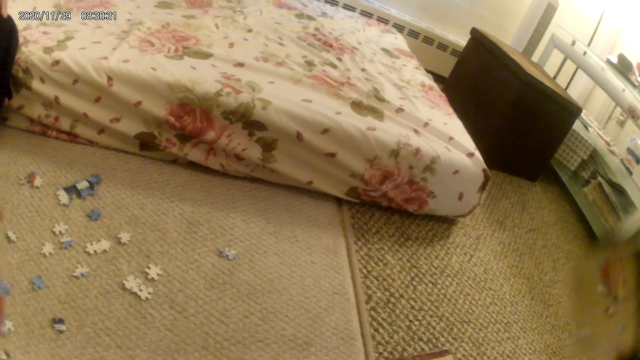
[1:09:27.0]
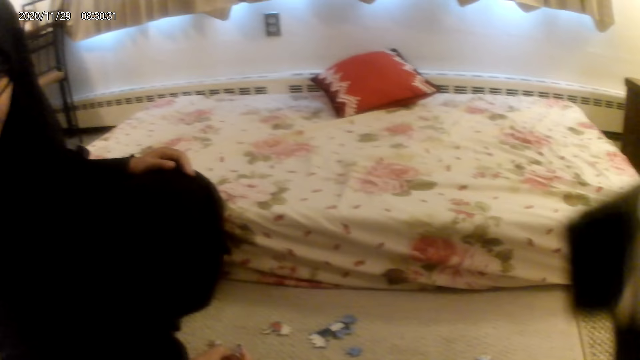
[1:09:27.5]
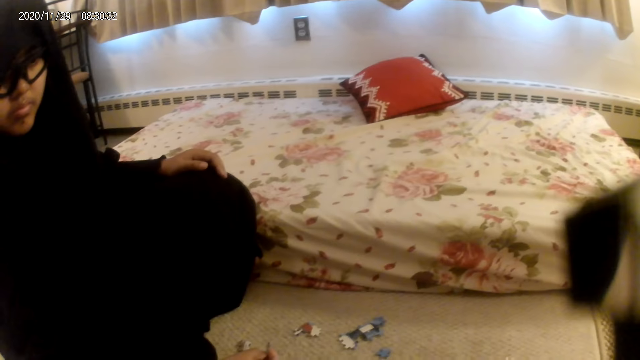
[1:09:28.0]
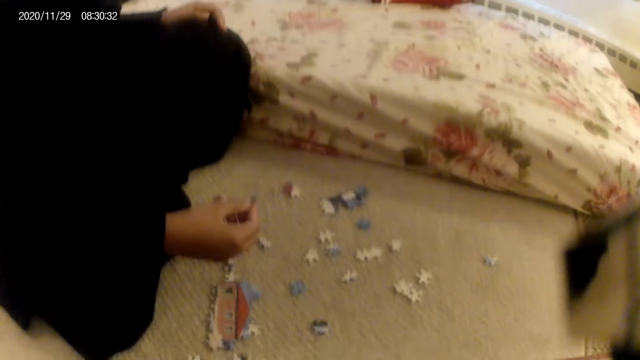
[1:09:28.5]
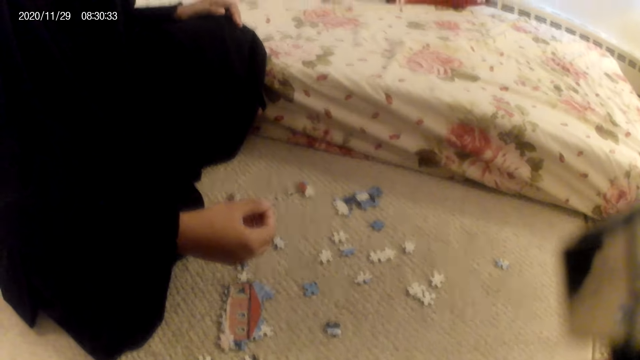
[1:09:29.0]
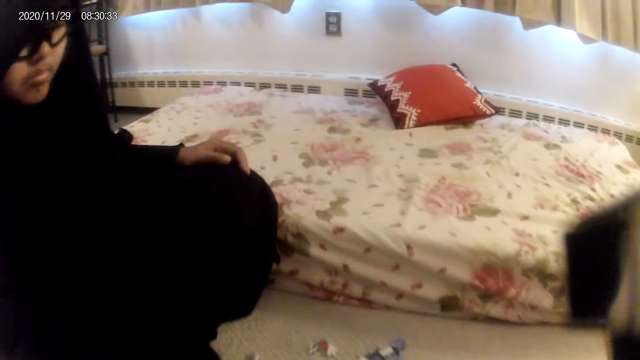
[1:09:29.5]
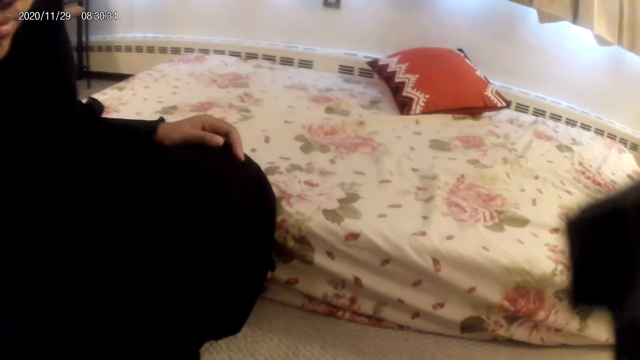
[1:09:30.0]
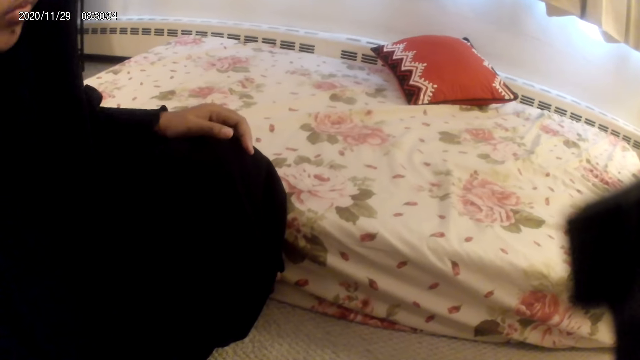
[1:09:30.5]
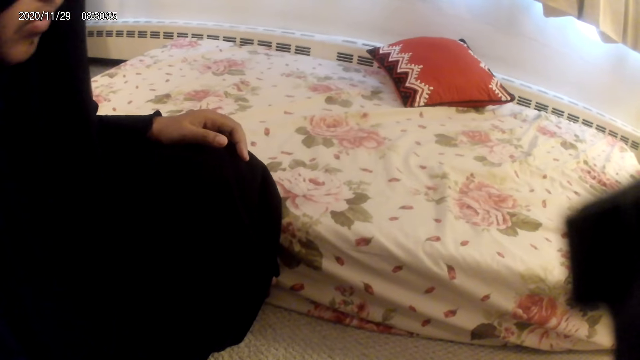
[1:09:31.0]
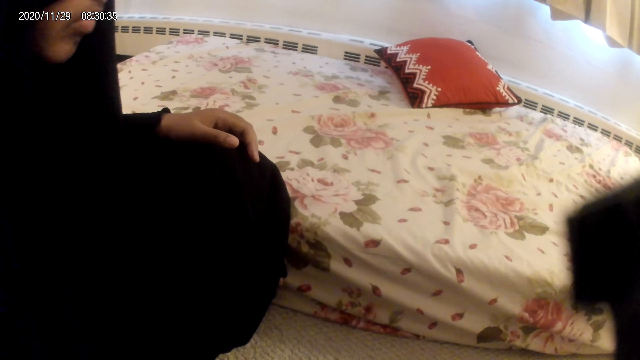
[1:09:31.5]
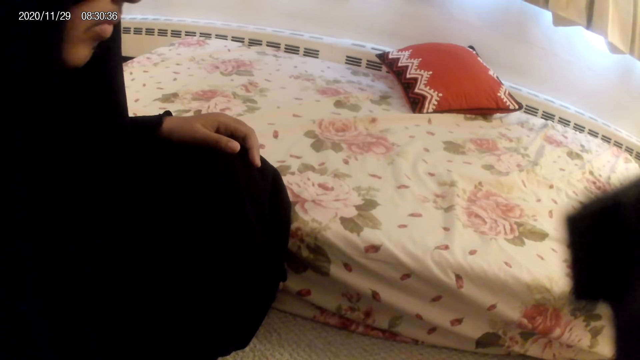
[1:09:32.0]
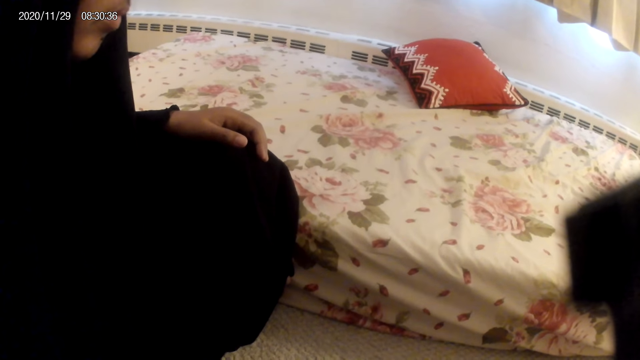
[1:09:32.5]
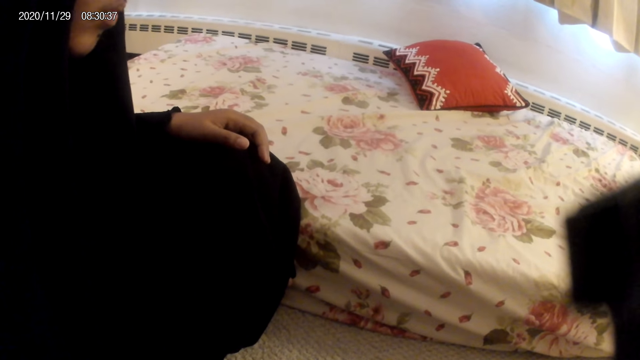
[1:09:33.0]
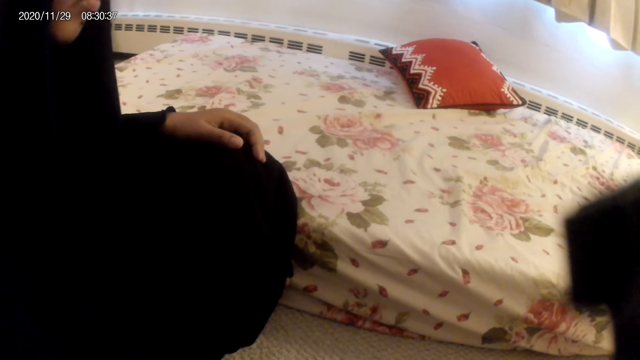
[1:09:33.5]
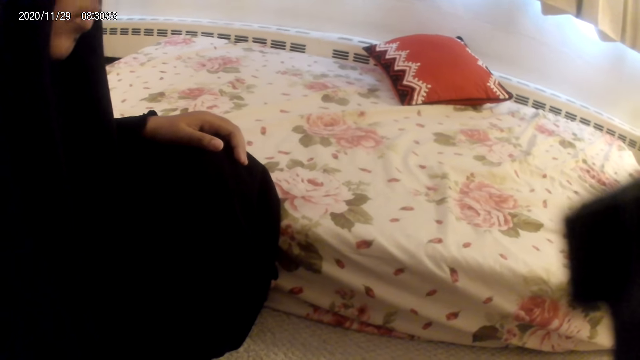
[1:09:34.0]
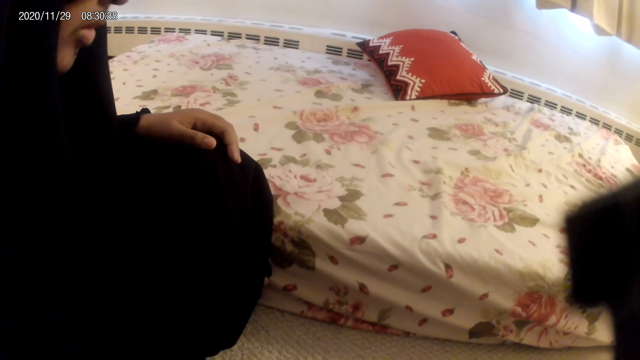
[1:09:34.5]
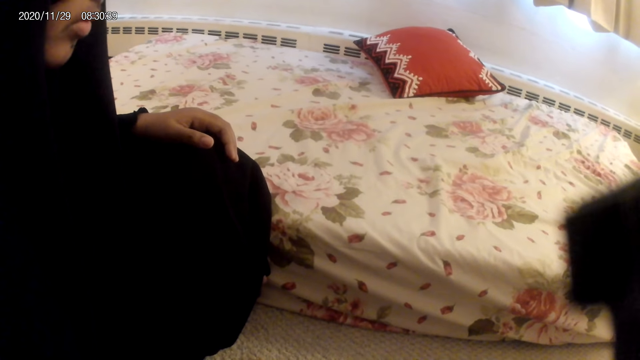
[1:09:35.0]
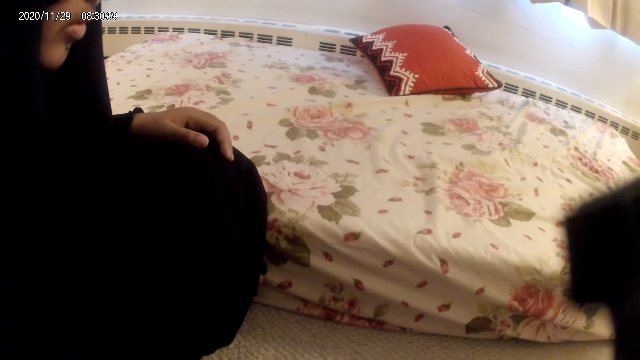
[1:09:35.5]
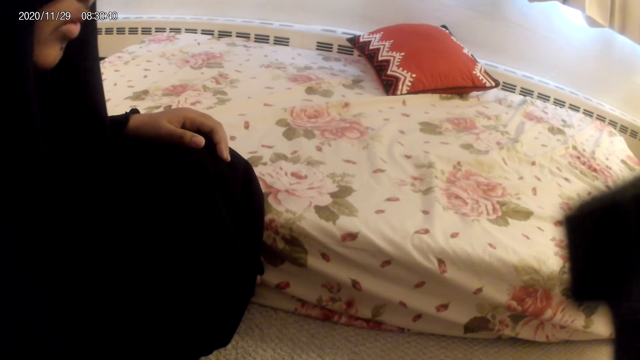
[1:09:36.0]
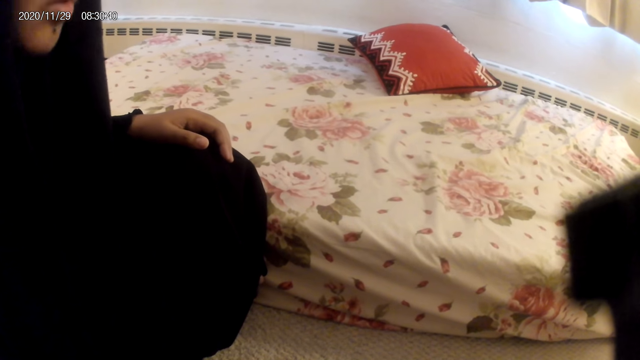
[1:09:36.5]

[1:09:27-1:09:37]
A lady holds a puzzle piece.

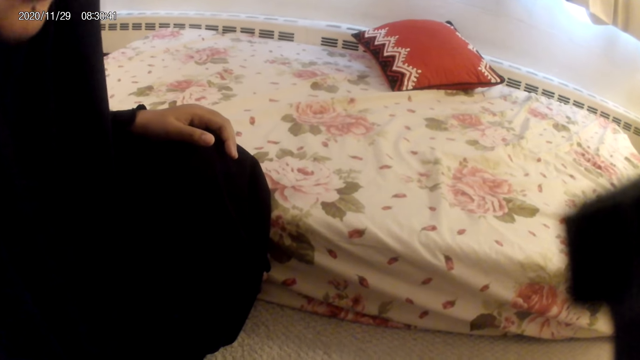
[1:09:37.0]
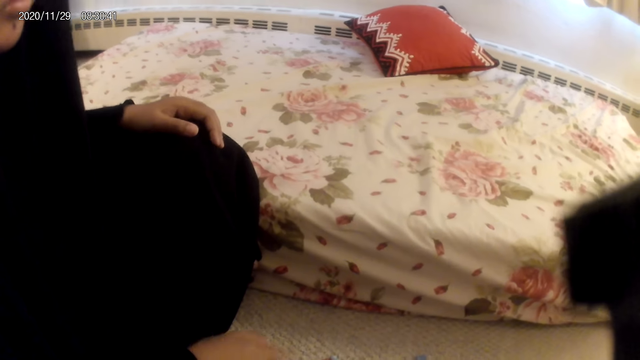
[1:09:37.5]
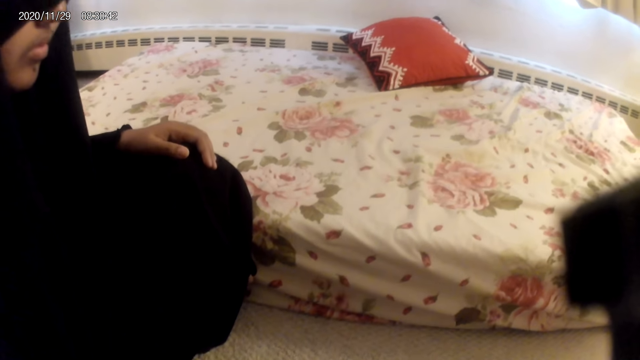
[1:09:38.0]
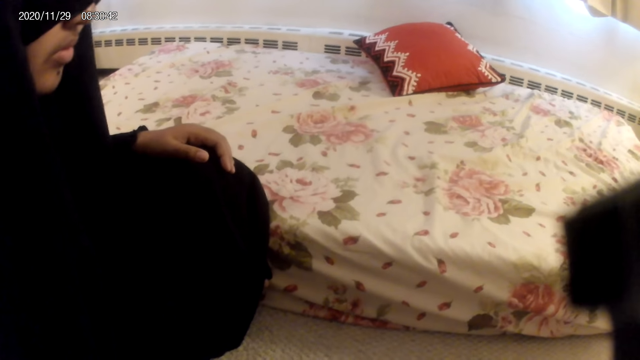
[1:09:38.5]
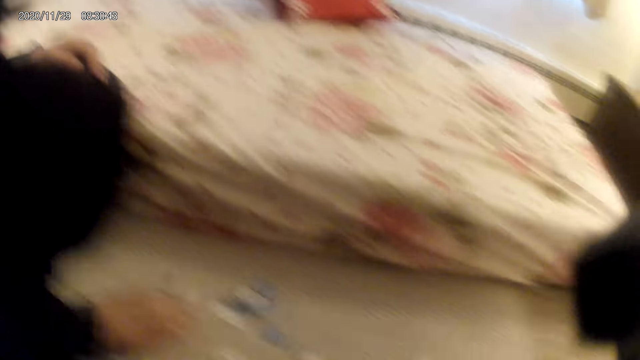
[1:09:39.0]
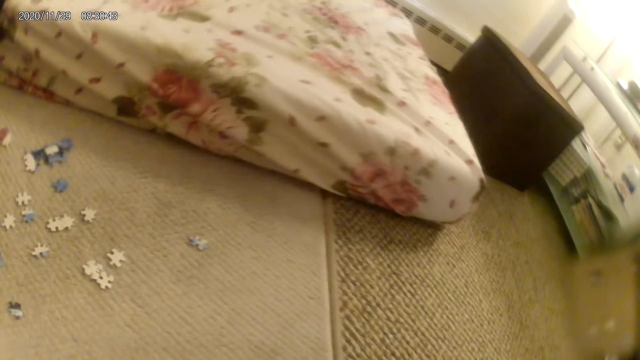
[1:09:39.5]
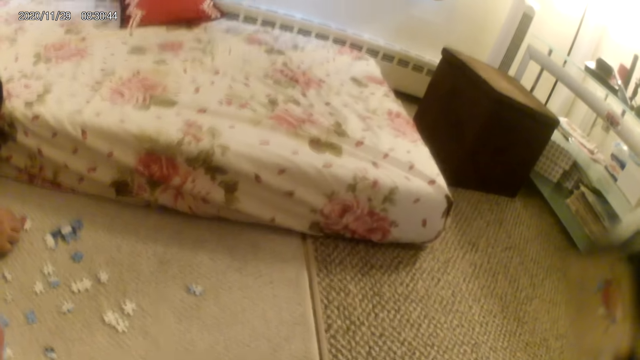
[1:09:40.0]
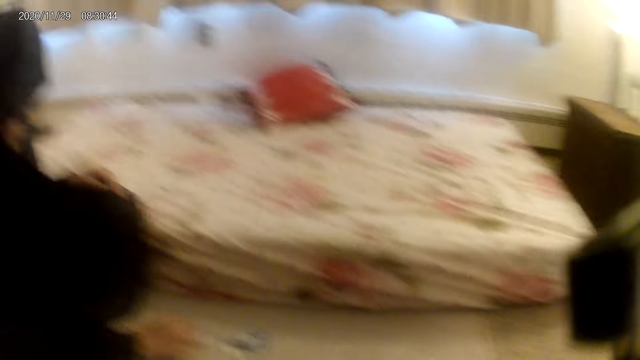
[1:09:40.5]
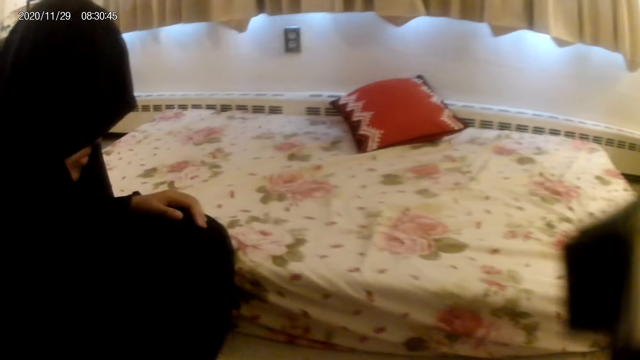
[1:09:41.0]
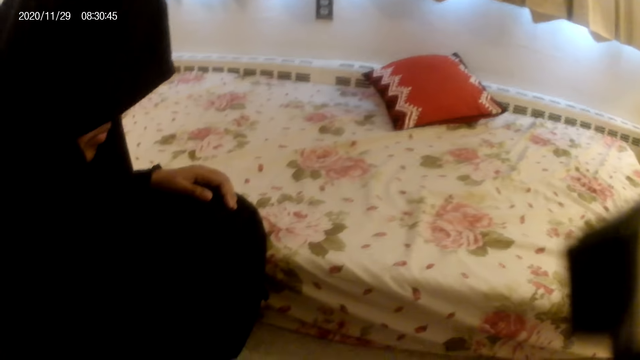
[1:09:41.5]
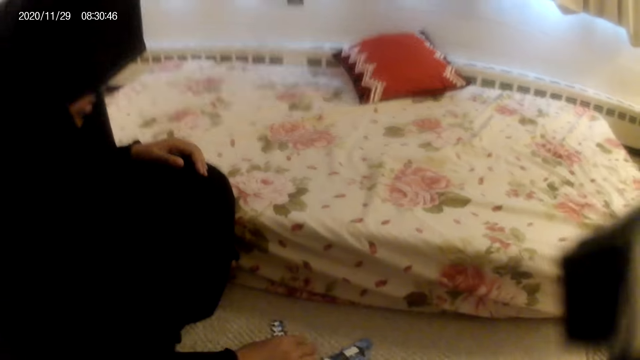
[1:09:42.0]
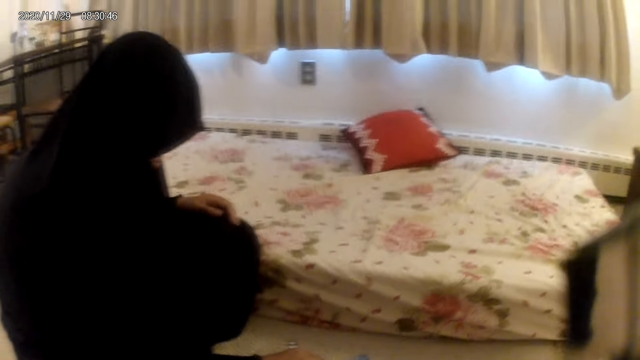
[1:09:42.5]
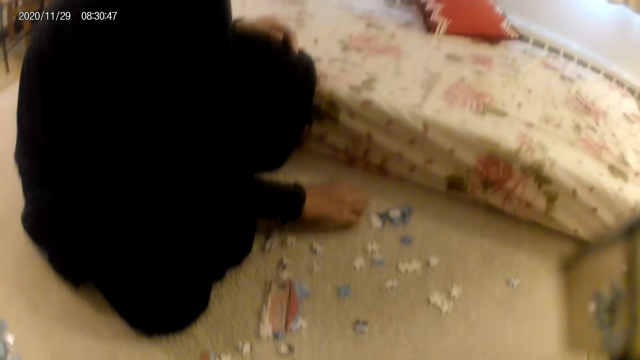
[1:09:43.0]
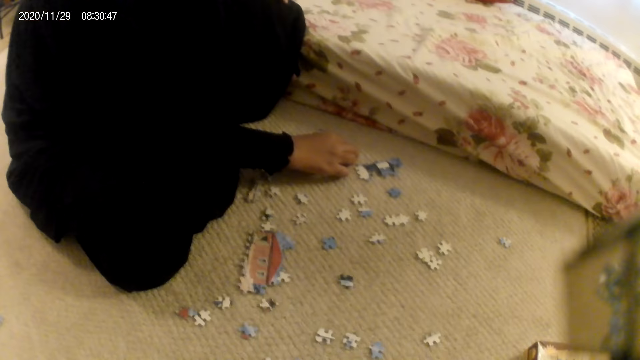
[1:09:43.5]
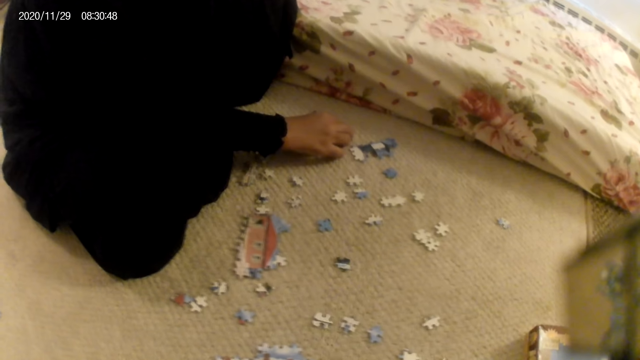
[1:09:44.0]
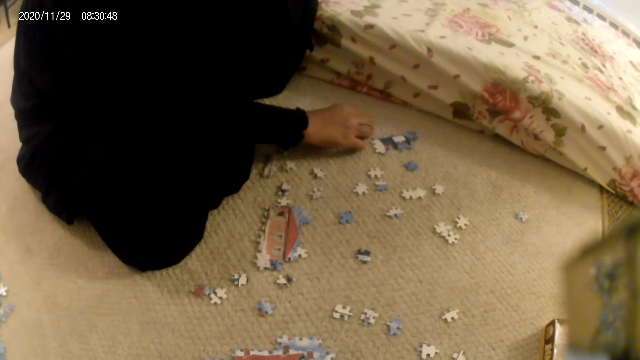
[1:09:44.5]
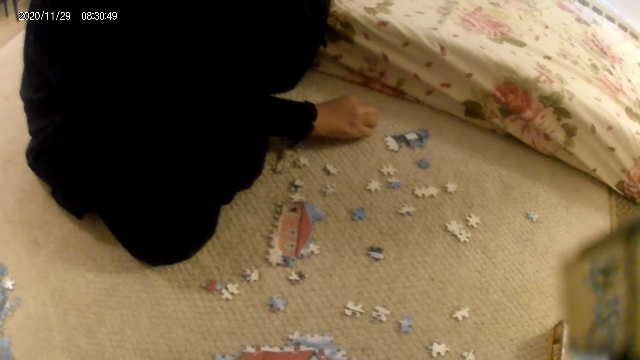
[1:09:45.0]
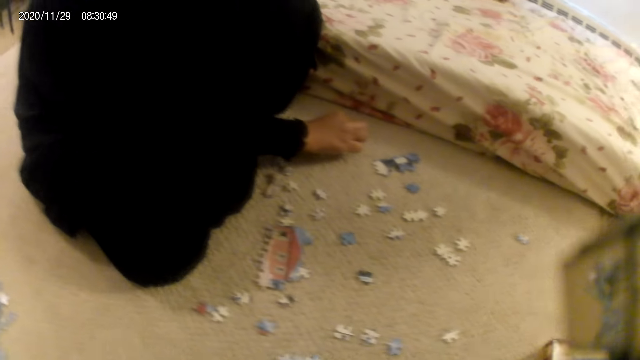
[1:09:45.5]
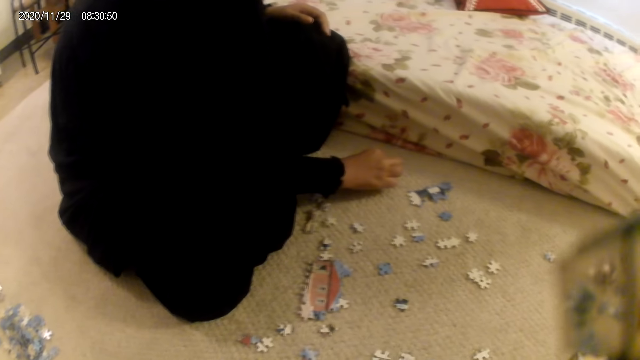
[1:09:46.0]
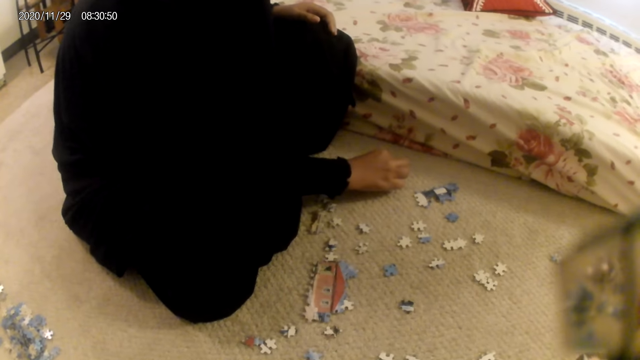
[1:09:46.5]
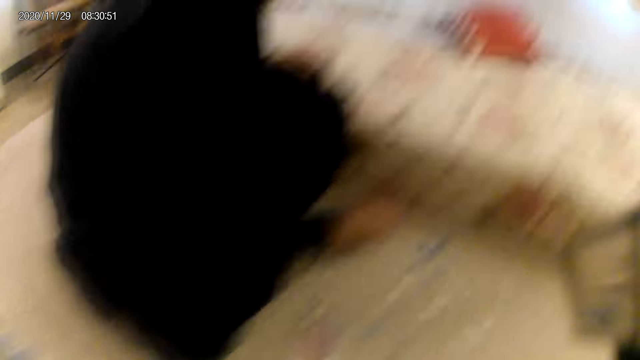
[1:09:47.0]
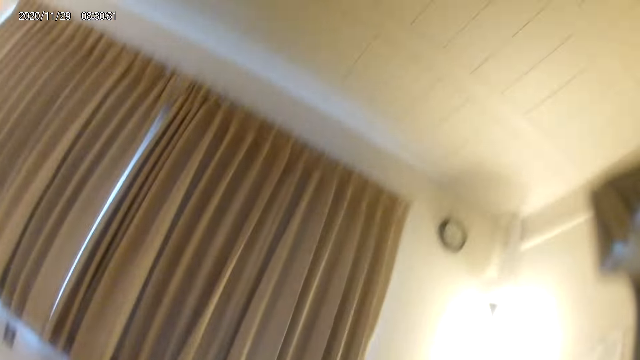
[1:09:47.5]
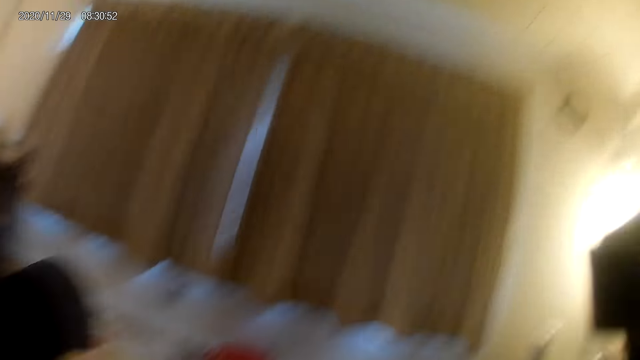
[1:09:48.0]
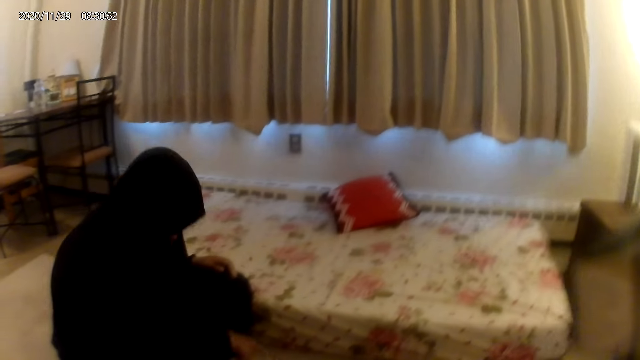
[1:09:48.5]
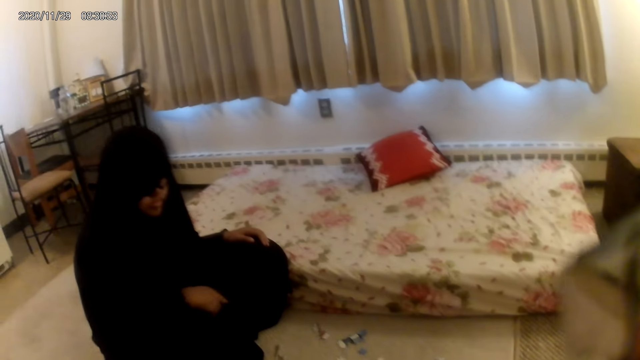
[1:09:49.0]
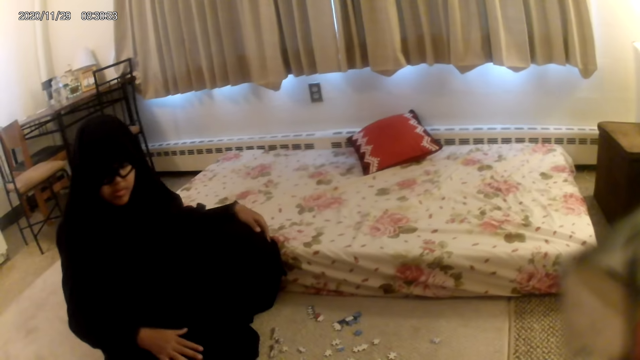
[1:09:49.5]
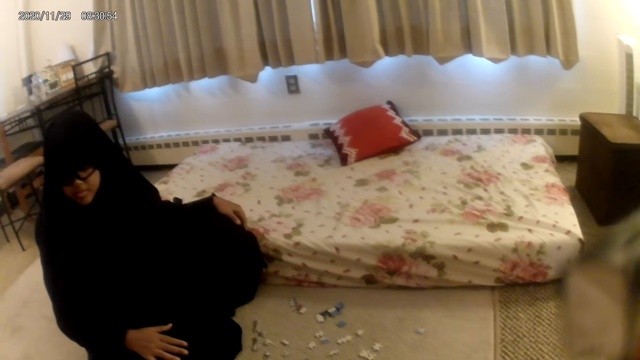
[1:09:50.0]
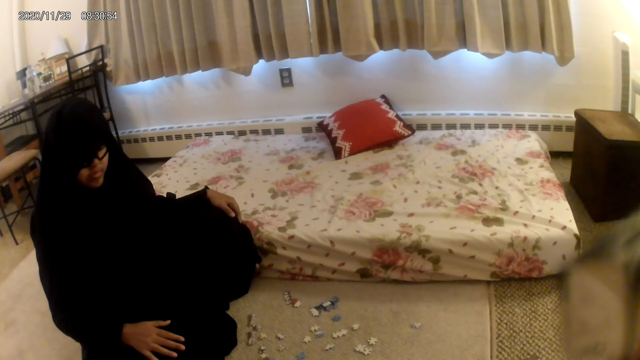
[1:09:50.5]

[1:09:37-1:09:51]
A lady fits the puzzle piece in the other piece and looks around.
